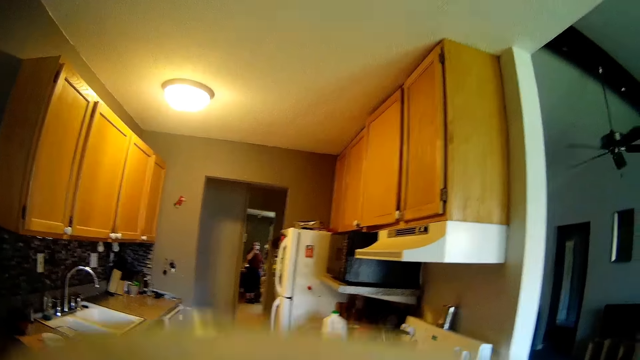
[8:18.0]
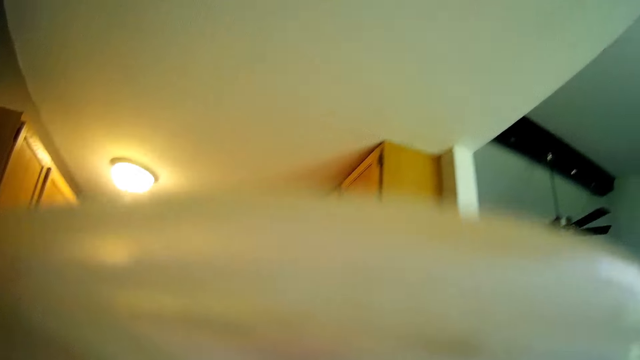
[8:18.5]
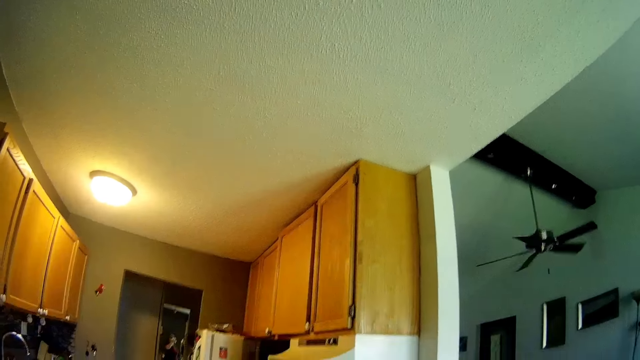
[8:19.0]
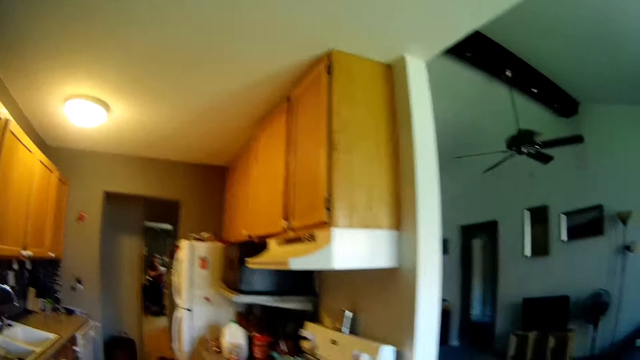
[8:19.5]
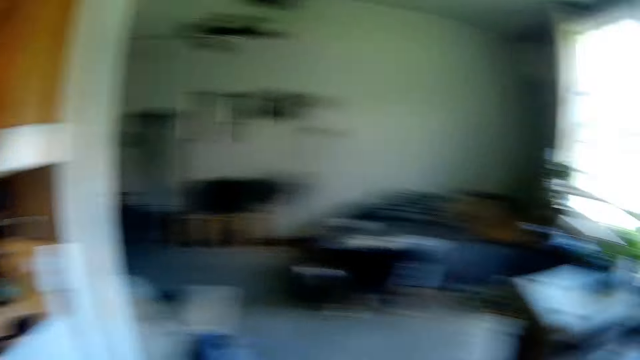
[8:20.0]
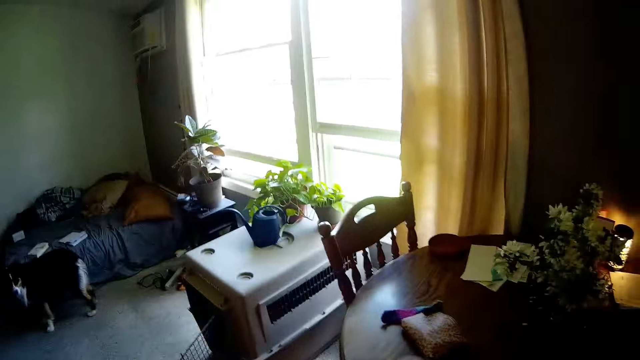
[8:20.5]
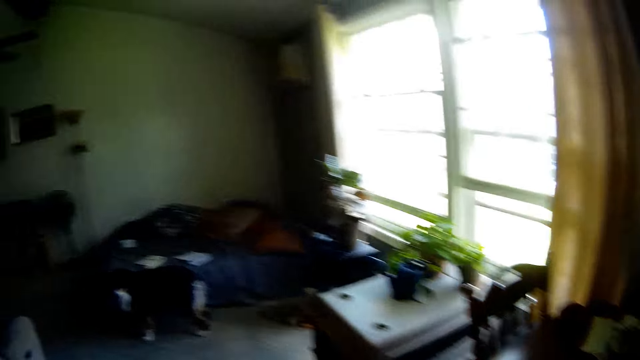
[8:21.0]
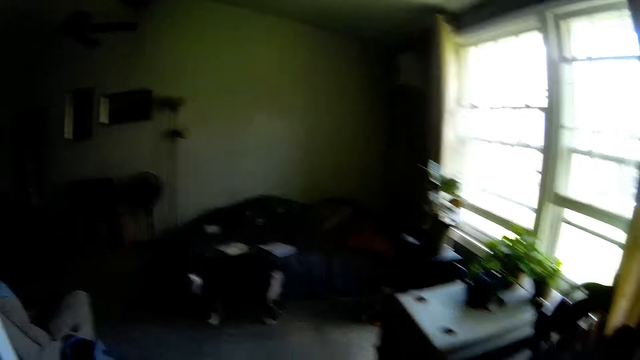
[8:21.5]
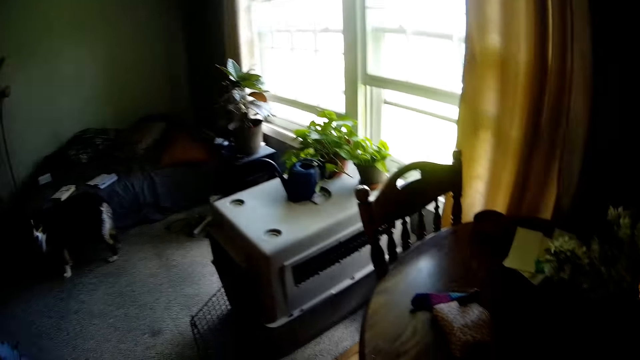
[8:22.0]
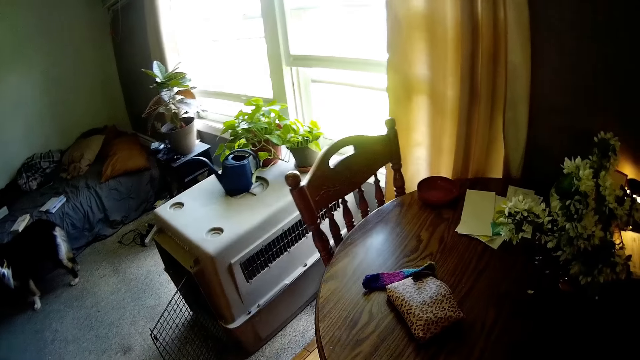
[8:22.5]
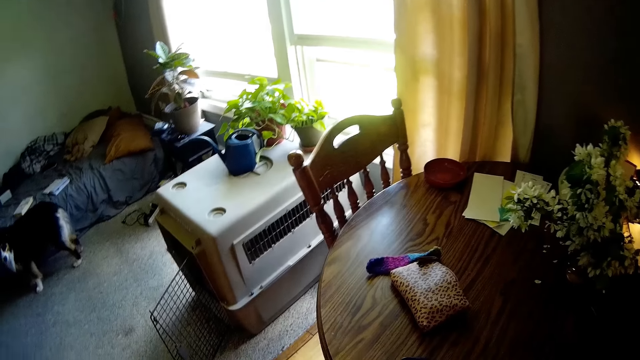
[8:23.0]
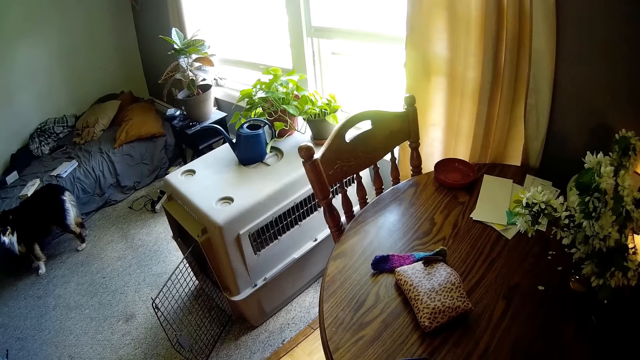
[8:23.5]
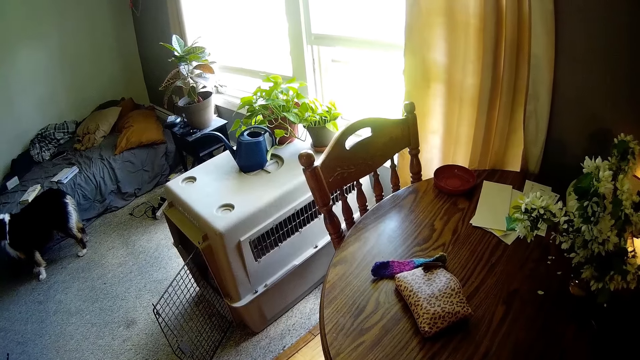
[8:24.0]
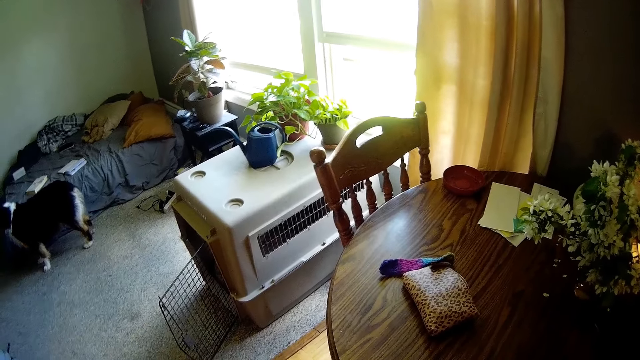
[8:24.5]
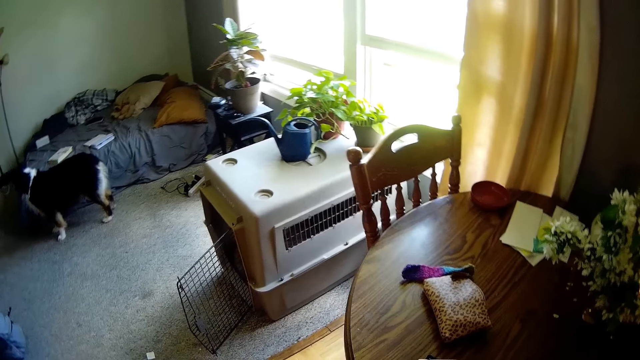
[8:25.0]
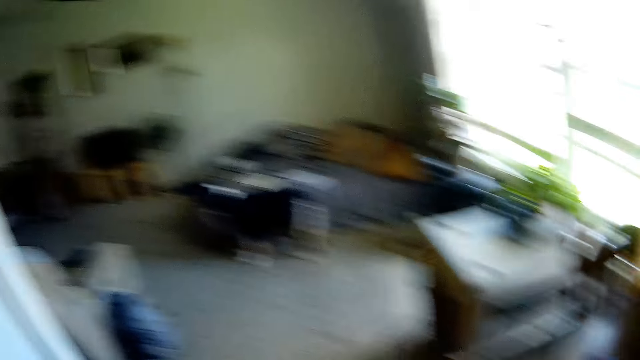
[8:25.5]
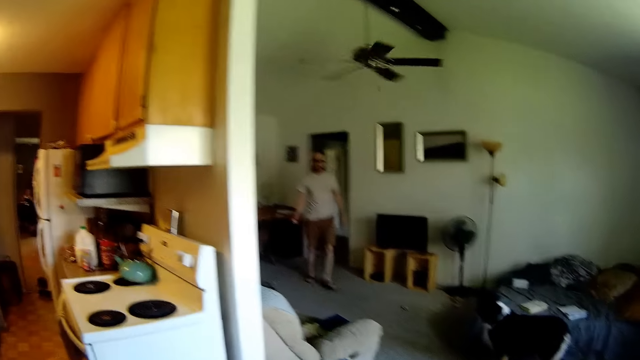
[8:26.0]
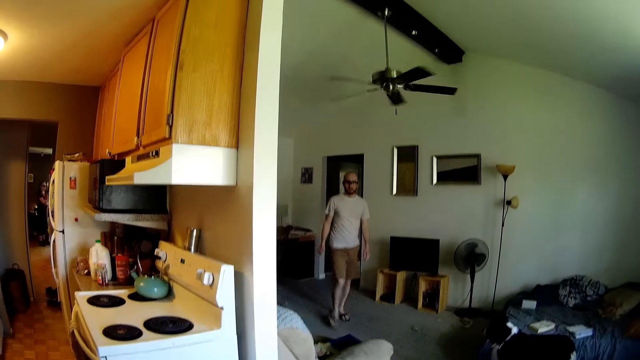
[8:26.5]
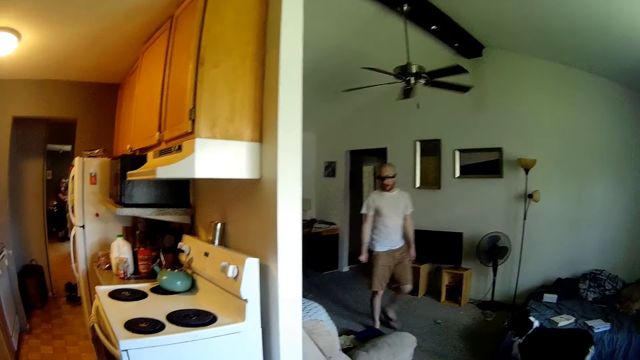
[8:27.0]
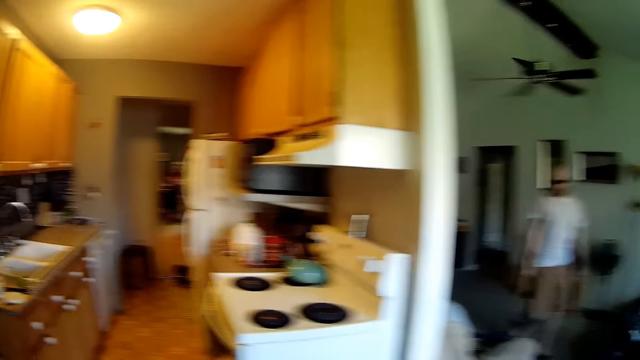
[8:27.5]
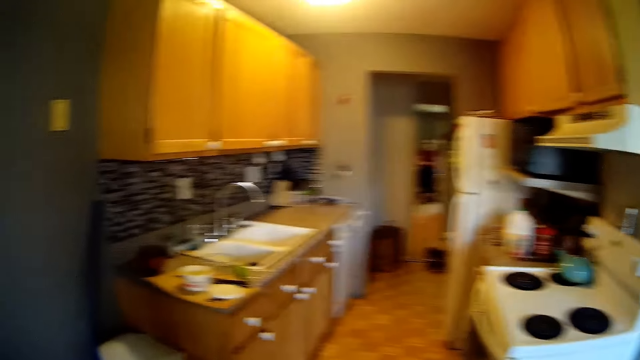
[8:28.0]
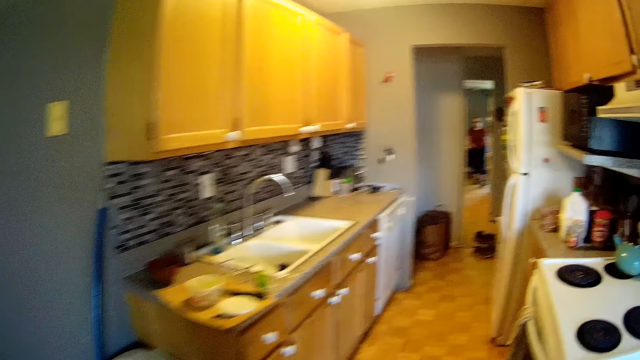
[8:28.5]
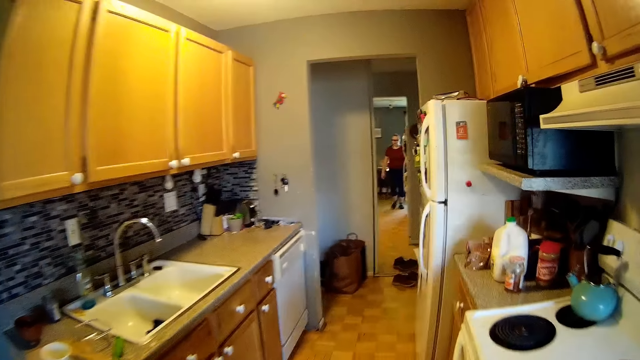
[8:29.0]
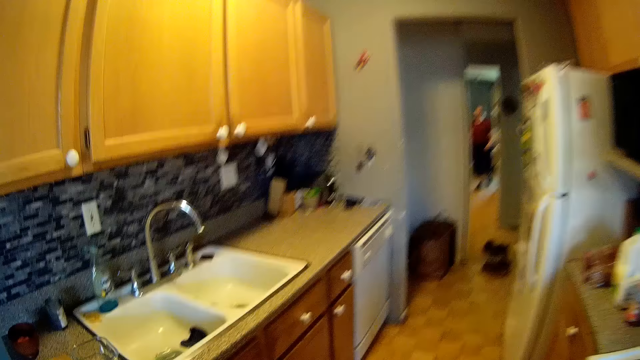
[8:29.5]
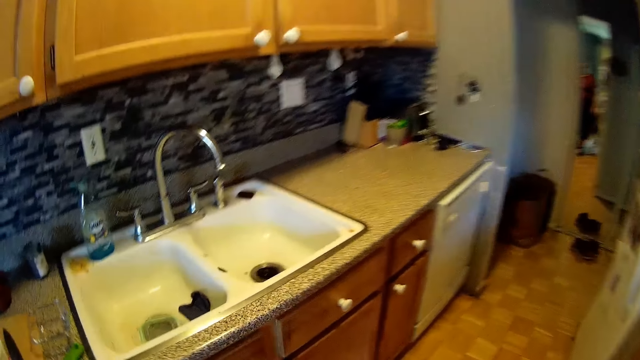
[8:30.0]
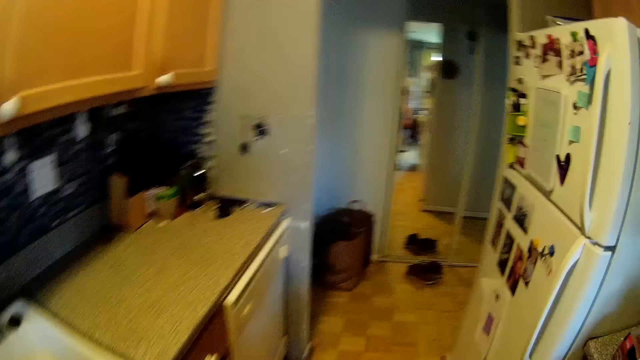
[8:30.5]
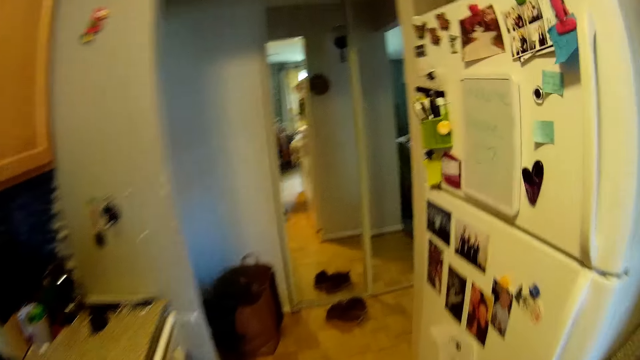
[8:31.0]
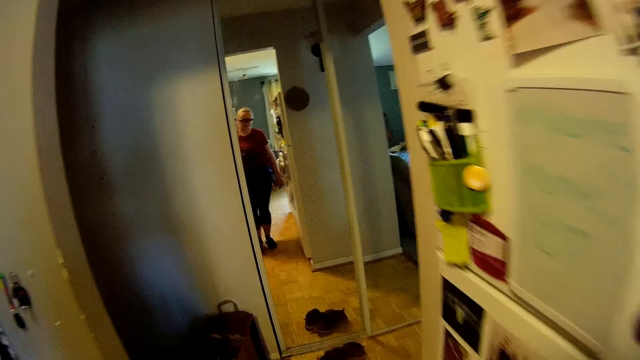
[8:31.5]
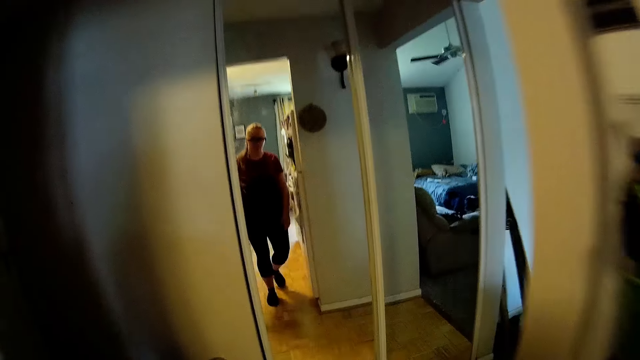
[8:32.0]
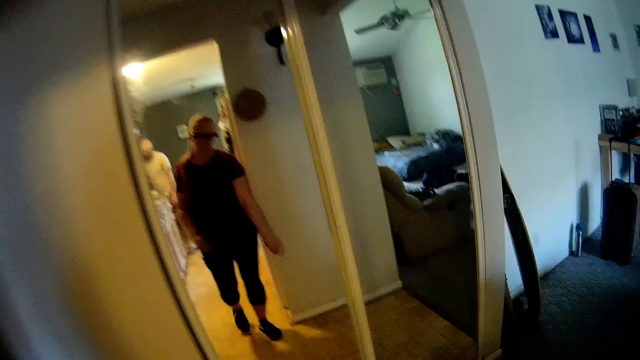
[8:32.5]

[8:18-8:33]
The man speaks to the camera wearer. The camera wearer drinks water. They speak to the man. They speak to the man again. They look around.

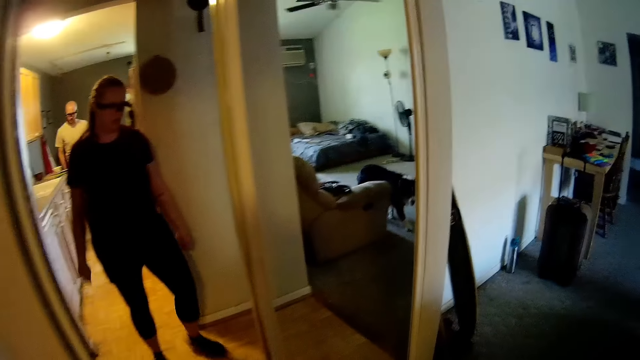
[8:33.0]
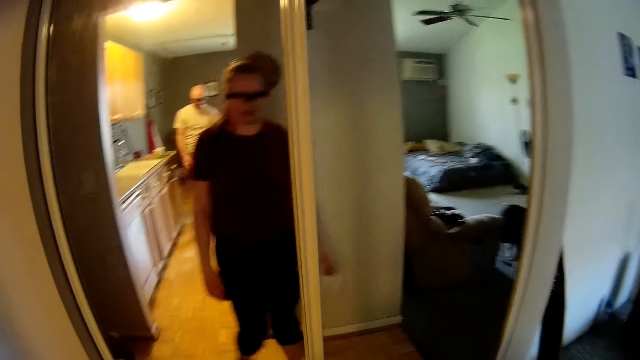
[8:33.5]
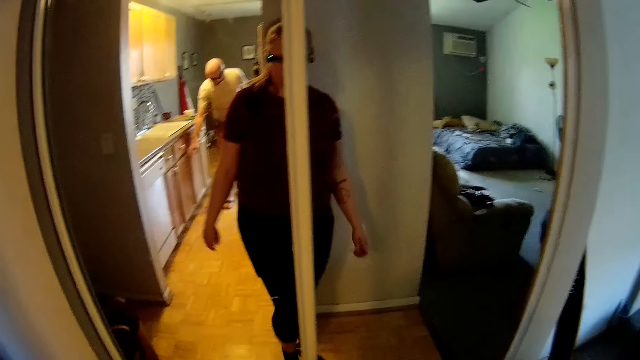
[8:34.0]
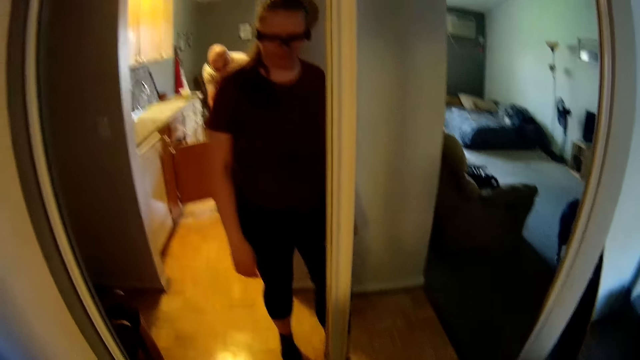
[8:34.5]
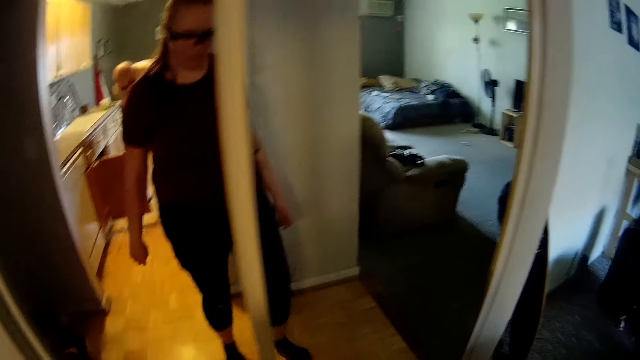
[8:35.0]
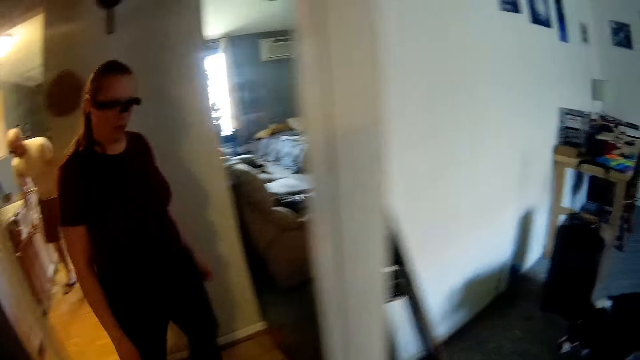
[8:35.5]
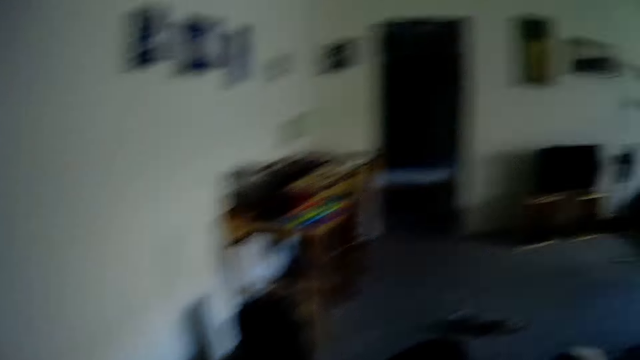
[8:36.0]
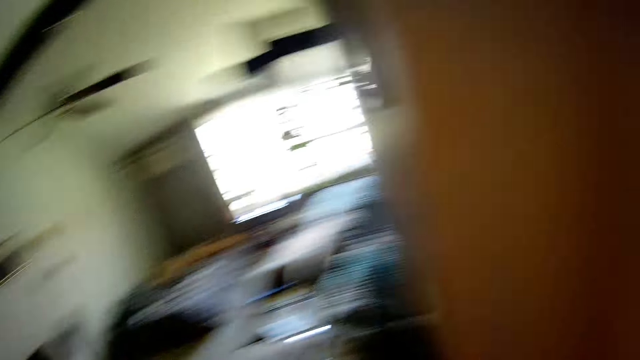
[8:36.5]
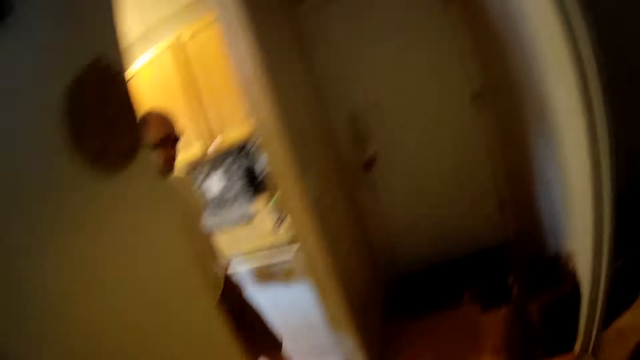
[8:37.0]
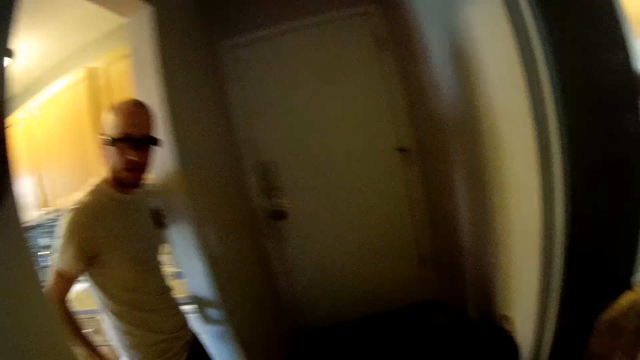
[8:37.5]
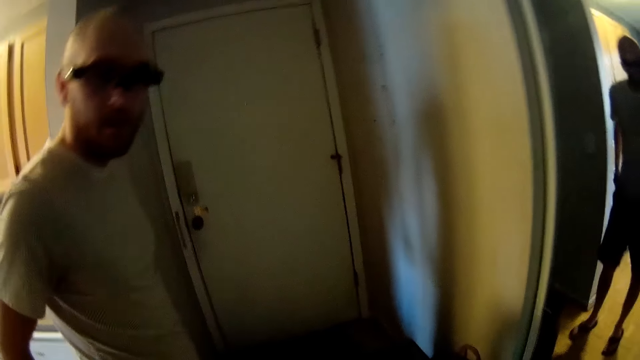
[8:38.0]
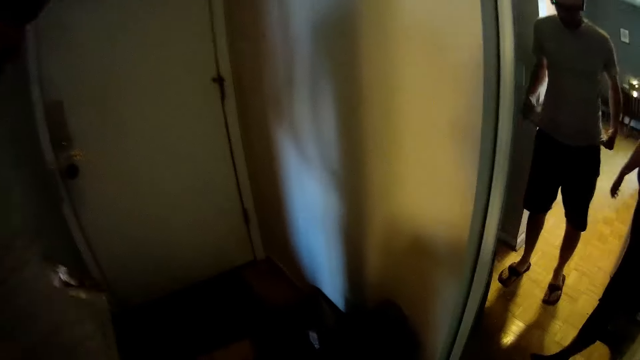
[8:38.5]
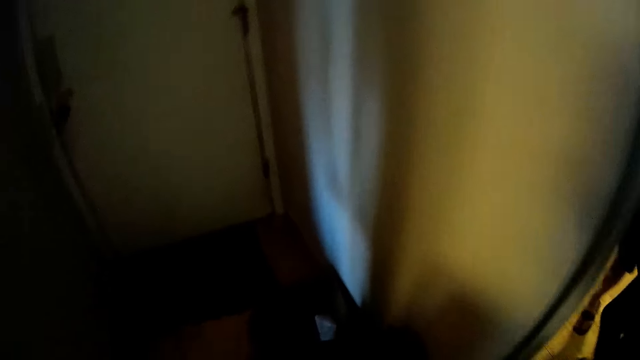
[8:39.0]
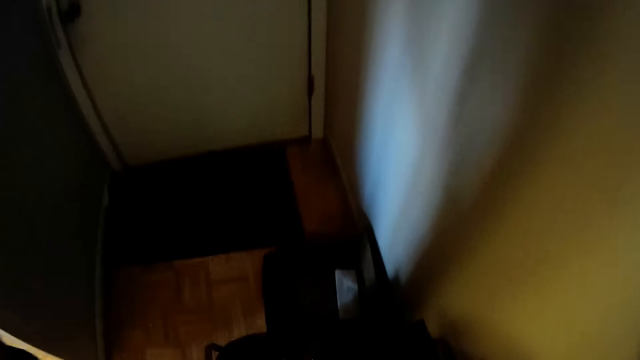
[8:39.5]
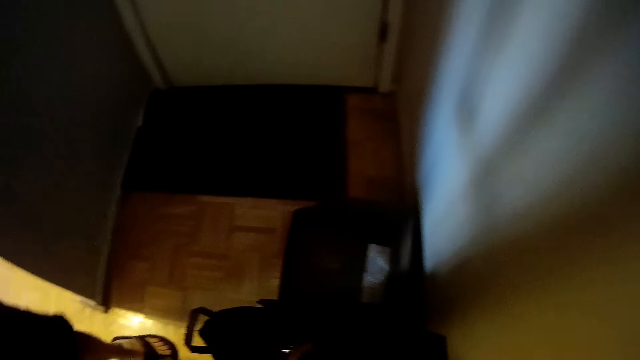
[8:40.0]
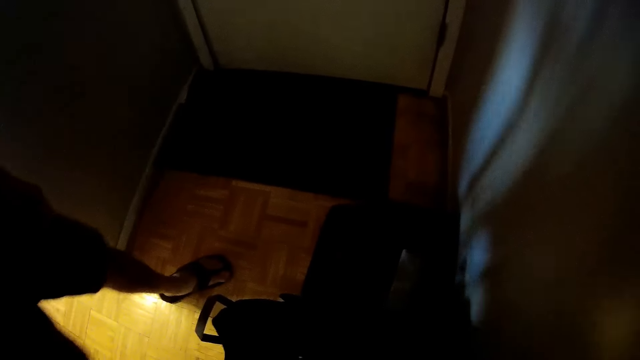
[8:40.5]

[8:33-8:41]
The camera wearer removes her shoes. She speaks to the man.
